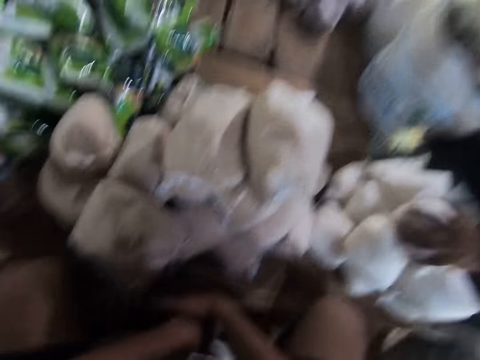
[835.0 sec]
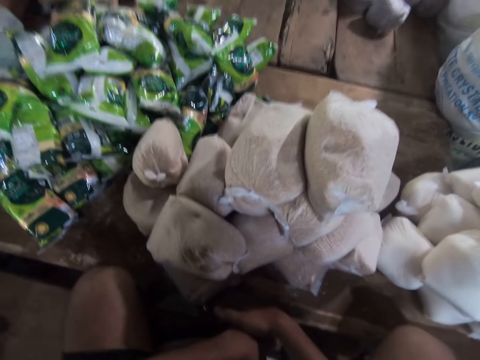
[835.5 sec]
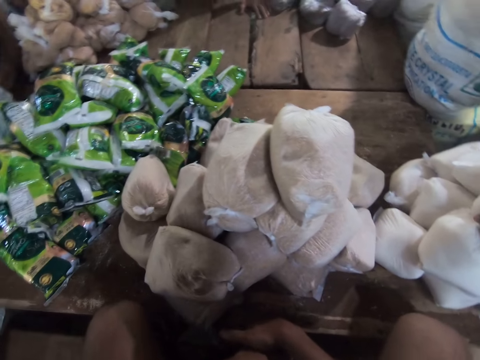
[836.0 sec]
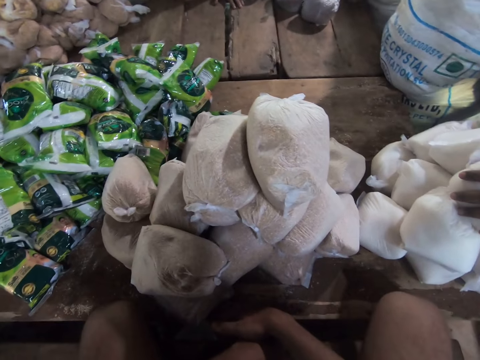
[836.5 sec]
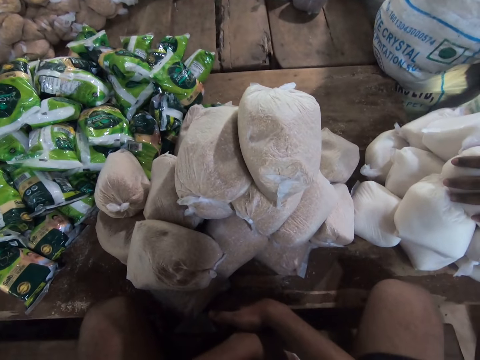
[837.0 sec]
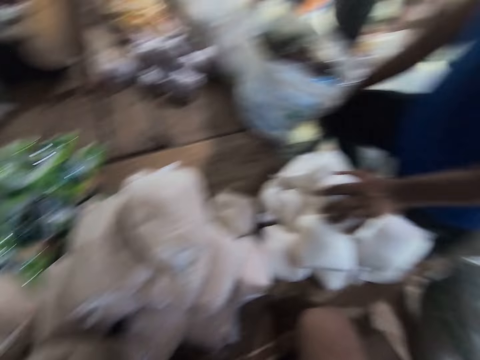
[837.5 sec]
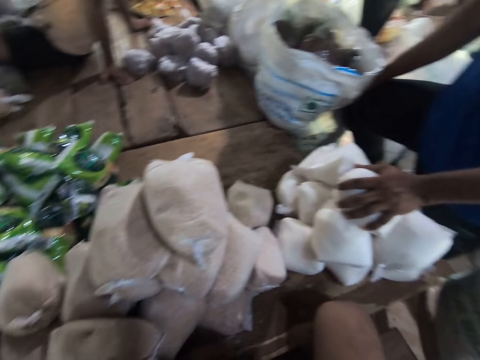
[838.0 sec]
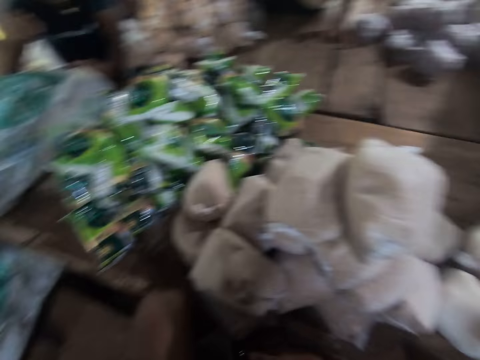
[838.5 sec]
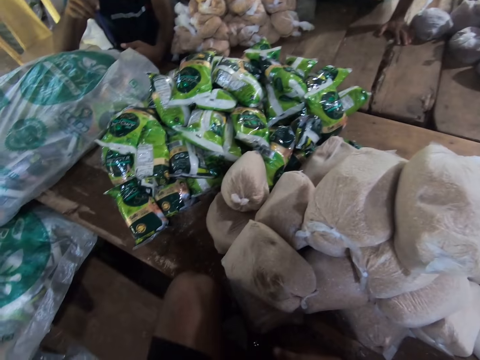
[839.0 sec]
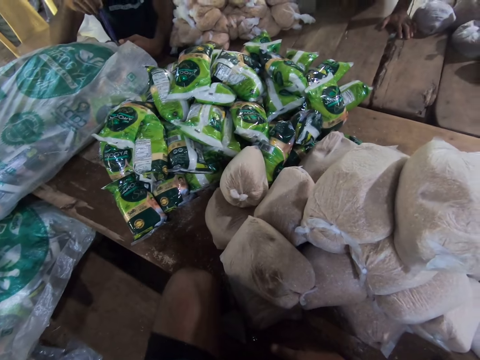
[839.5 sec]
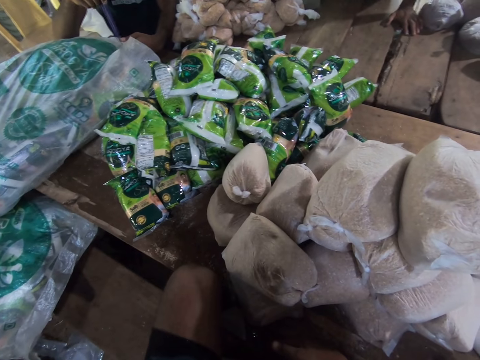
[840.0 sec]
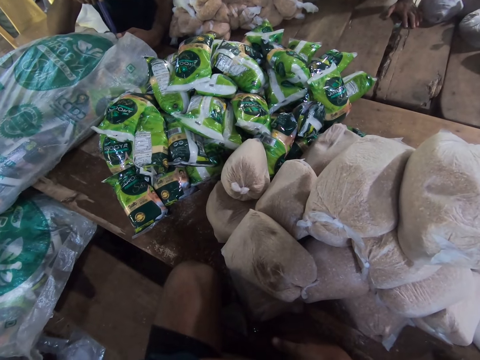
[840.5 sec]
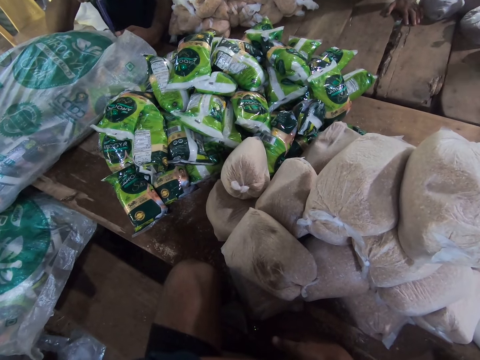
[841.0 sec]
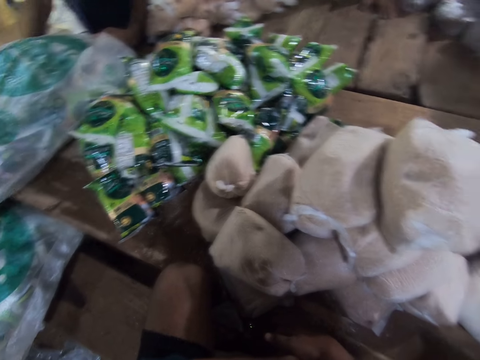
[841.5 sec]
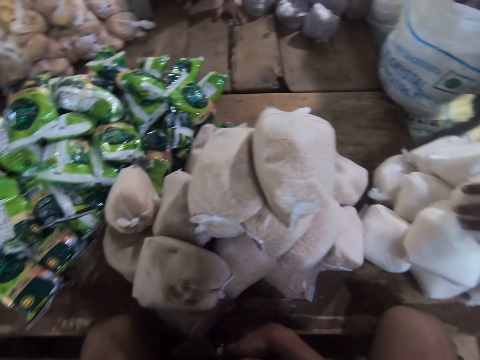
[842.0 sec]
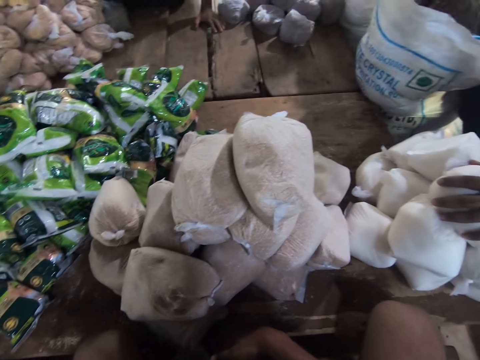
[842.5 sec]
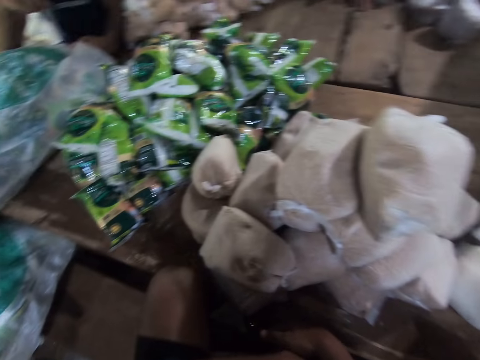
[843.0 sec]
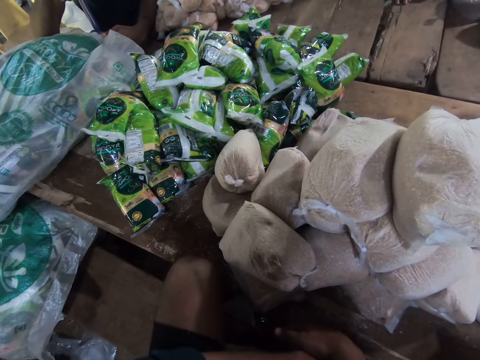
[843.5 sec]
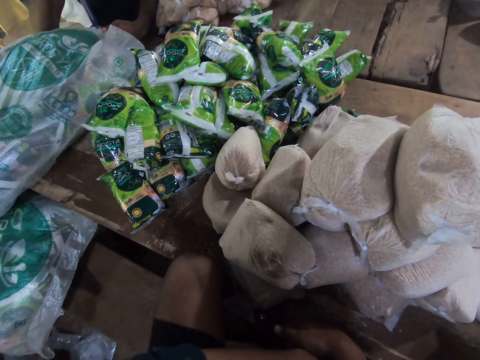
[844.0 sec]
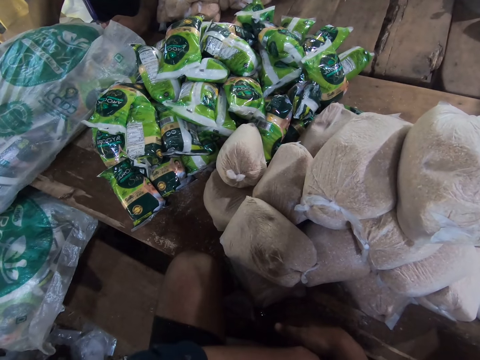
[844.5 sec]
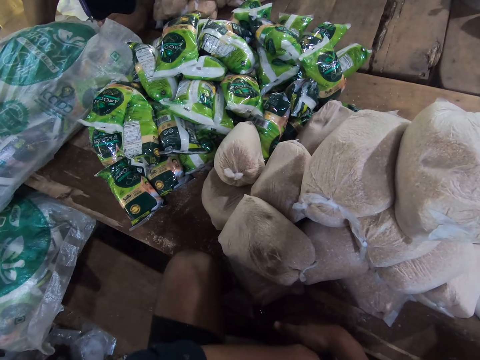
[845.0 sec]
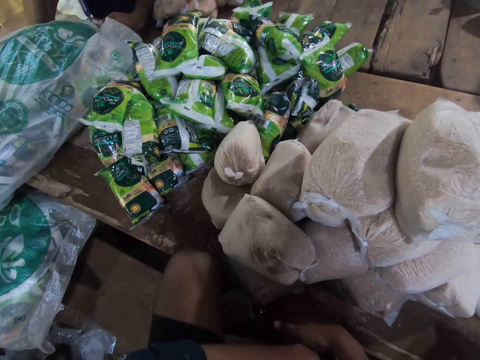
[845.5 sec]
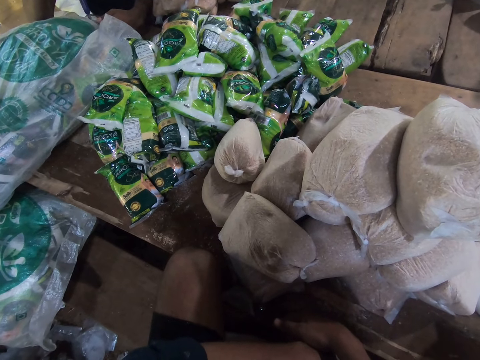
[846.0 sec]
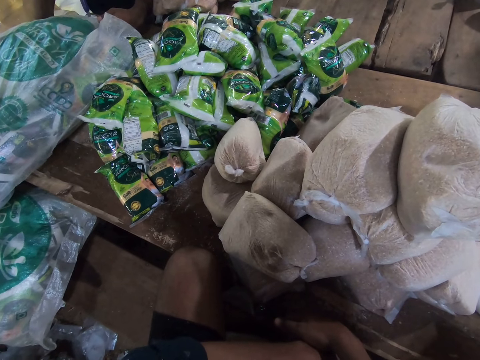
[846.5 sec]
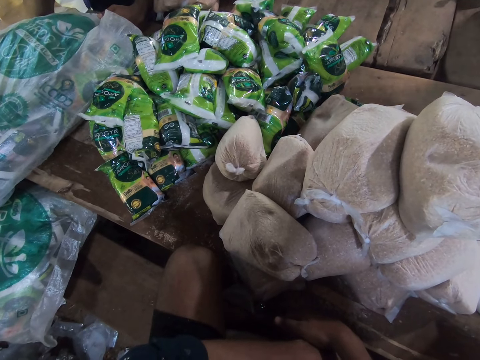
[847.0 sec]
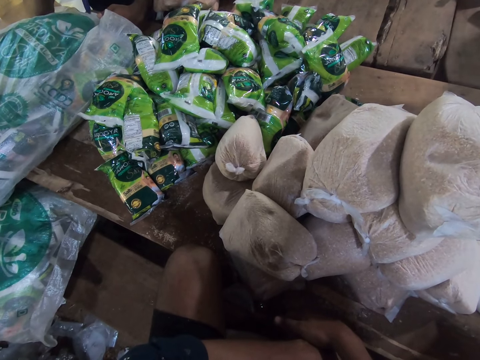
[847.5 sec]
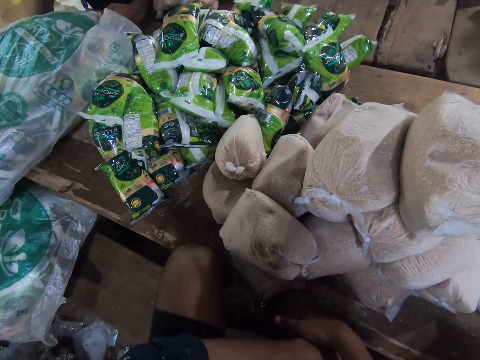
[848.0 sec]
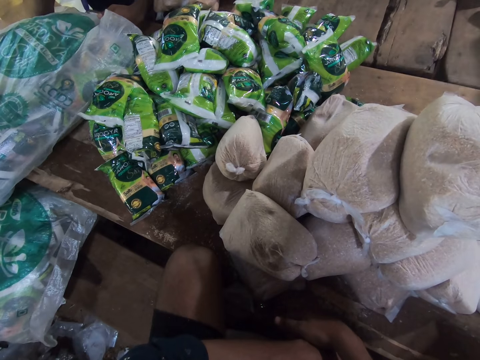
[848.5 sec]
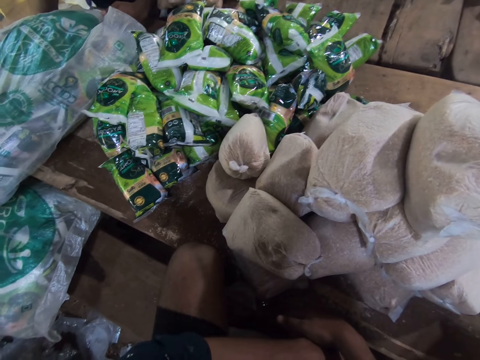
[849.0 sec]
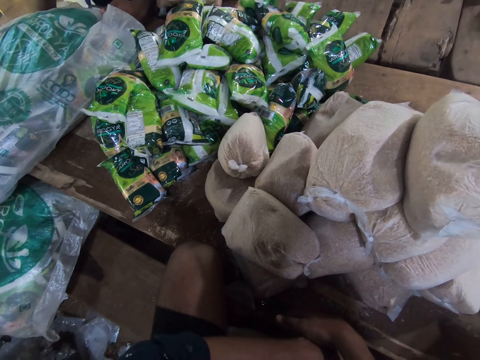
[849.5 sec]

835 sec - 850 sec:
The camera wearer looks around. They stare at the packets. They look around. They stare at the packets.

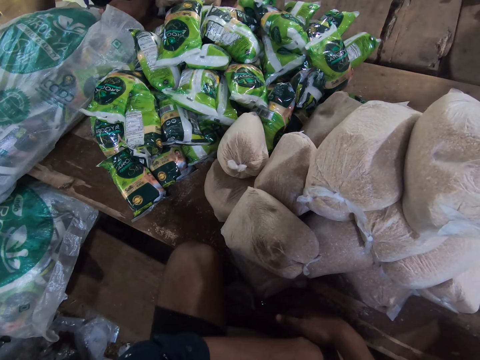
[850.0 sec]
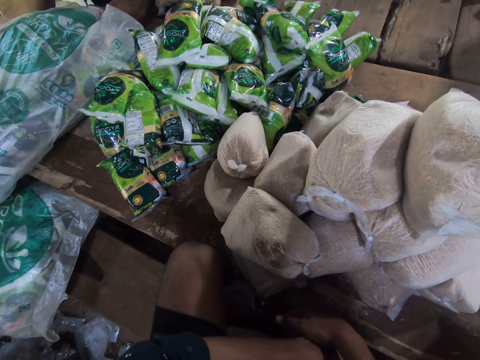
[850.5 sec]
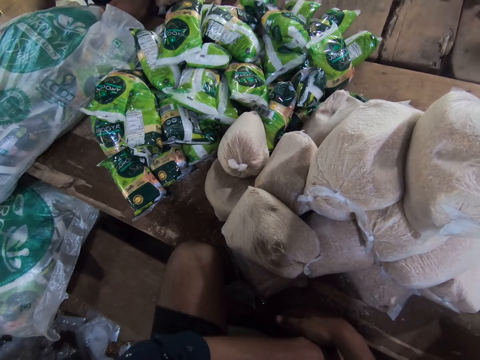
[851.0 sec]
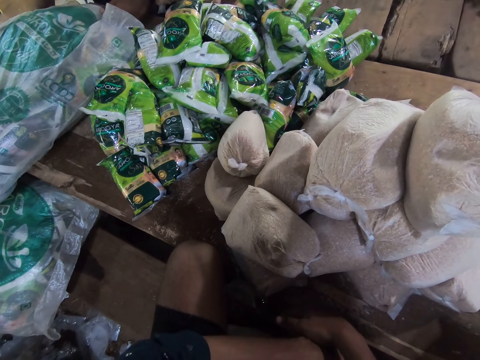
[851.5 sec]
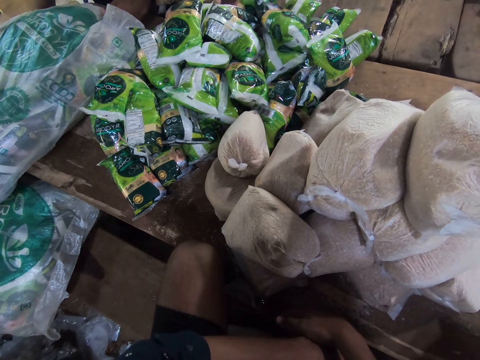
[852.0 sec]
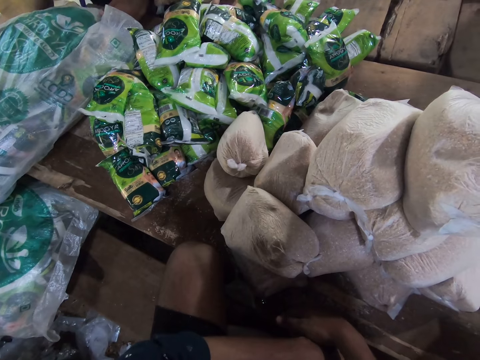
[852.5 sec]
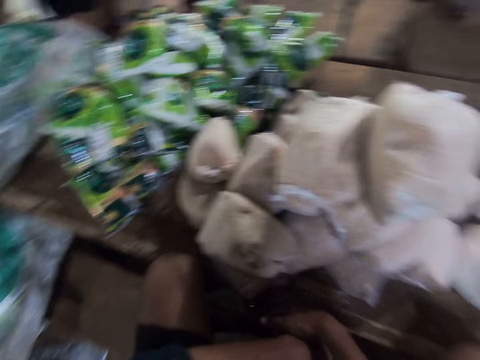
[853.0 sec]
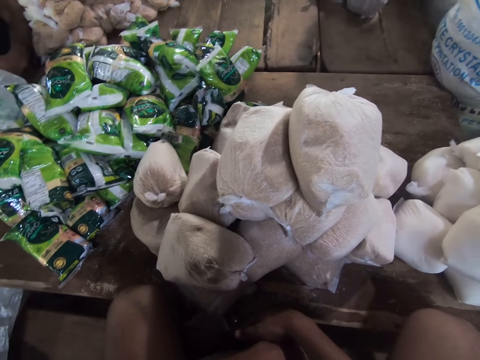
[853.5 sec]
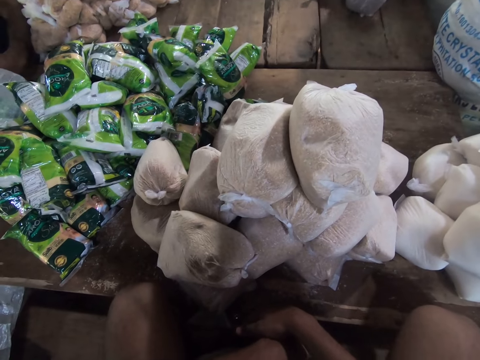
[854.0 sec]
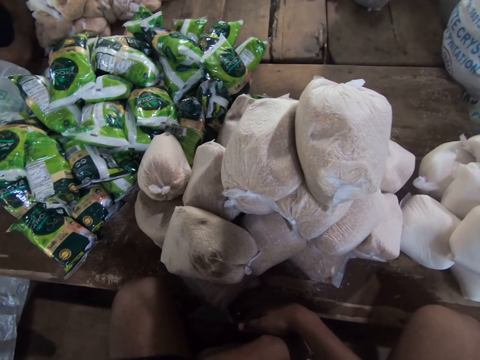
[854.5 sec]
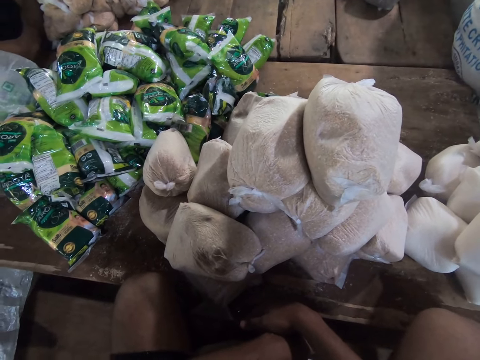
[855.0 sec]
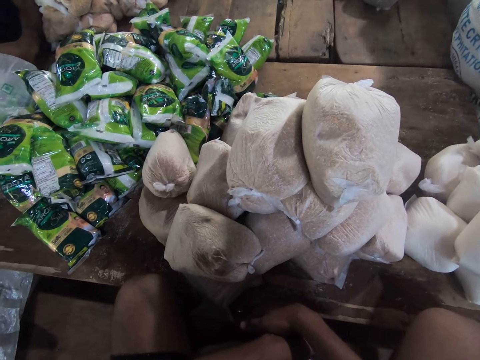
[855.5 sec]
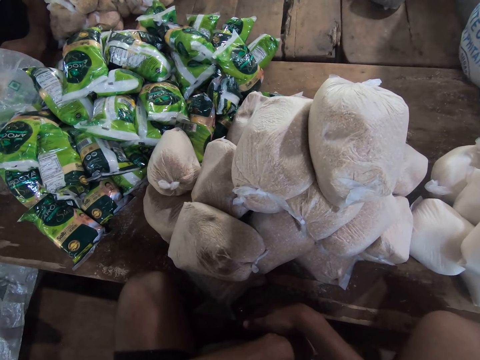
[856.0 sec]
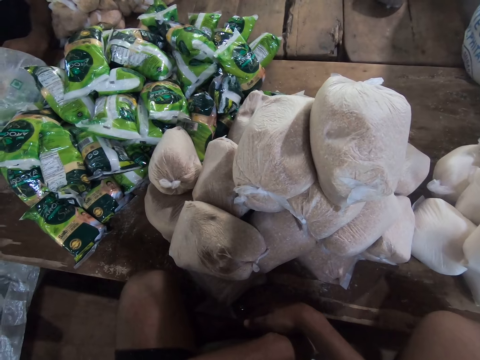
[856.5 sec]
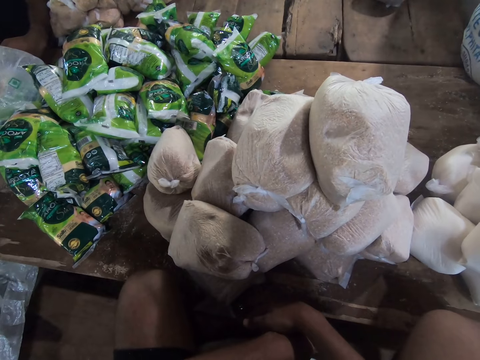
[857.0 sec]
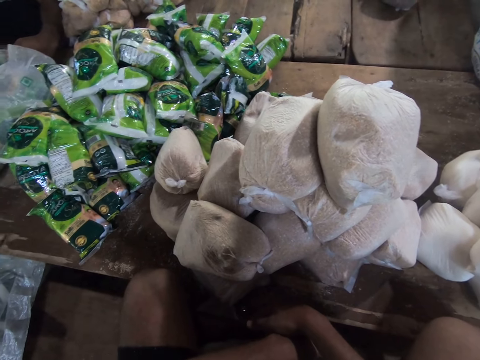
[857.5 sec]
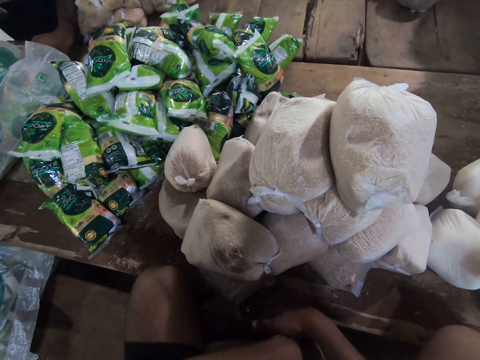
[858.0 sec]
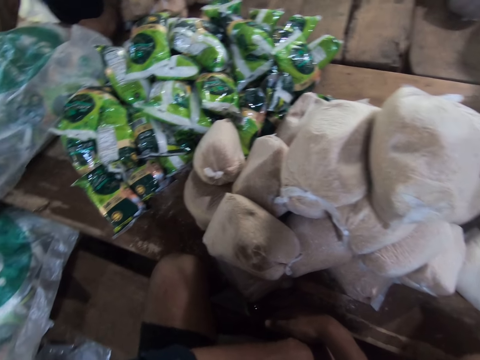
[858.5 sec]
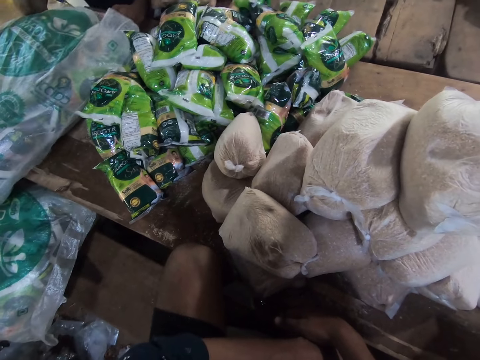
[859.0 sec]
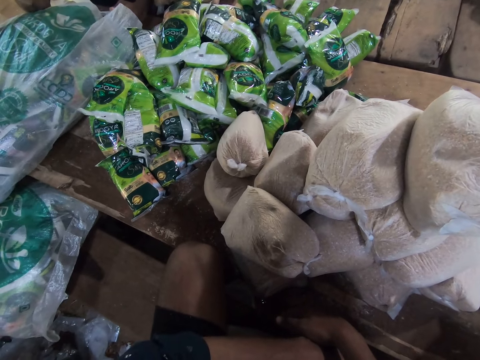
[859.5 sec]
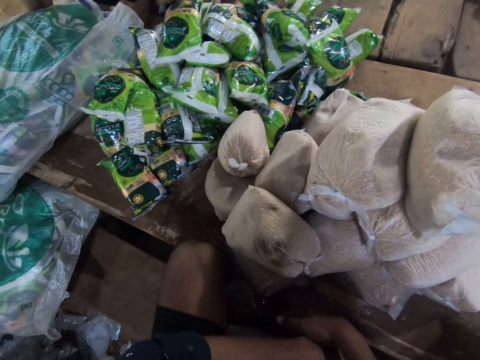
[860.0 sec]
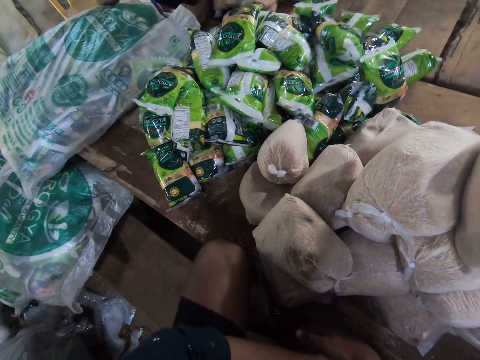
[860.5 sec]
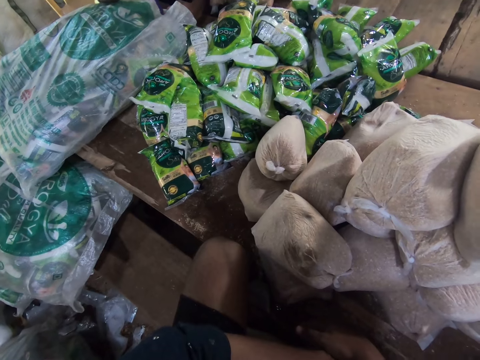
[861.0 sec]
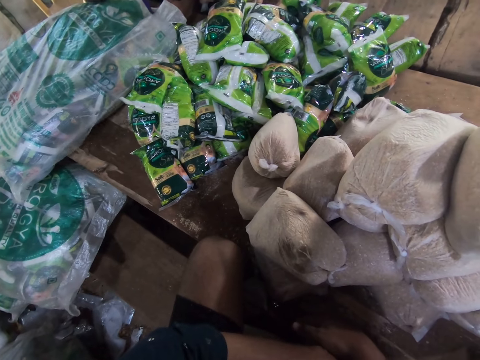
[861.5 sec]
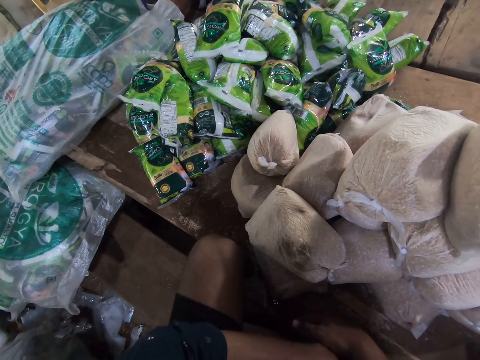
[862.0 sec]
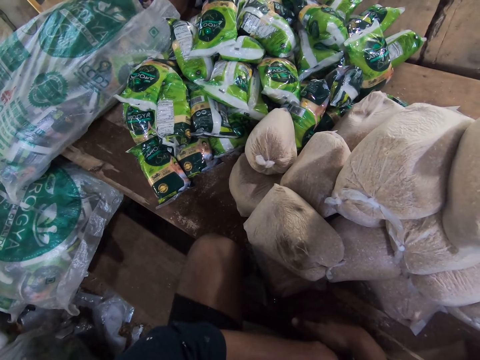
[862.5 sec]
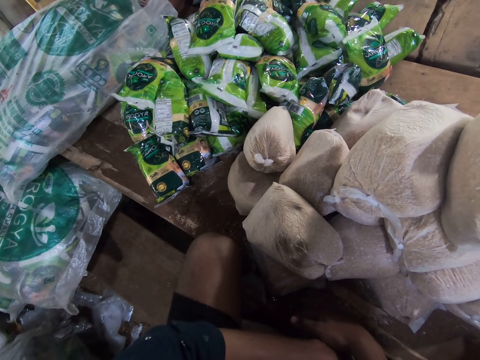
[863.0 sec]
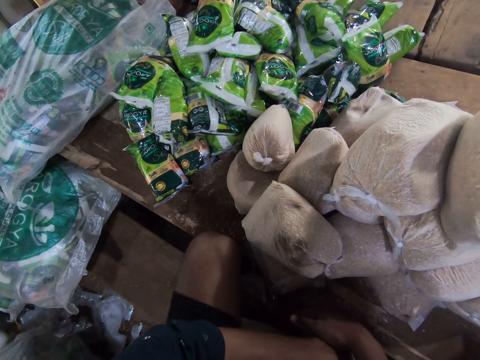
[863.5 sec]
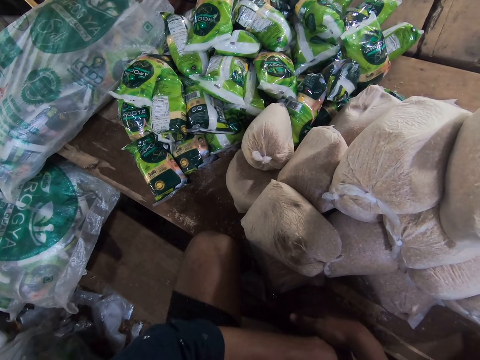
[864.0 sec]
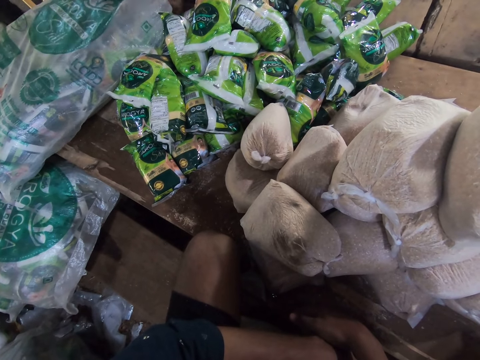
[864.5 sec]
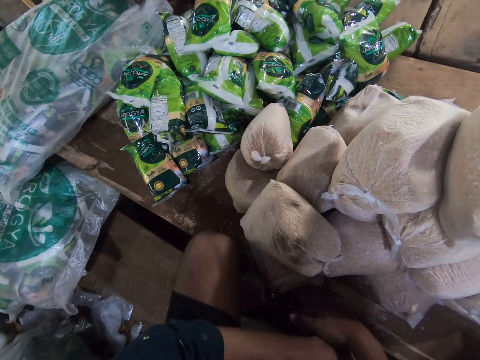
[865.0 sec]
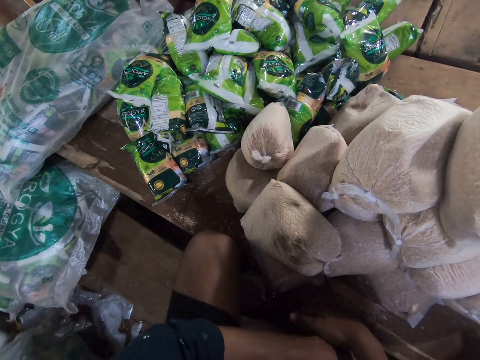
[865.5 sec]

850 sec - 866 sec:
The camera wearer stares at the packaging bags in front of him. He stares at the packets.
